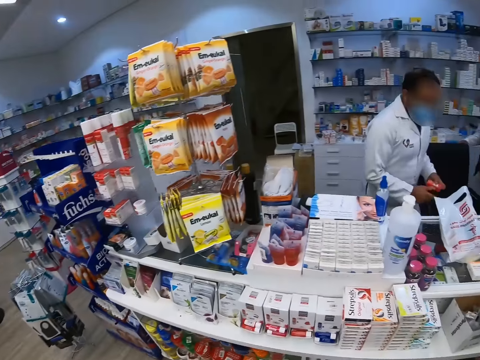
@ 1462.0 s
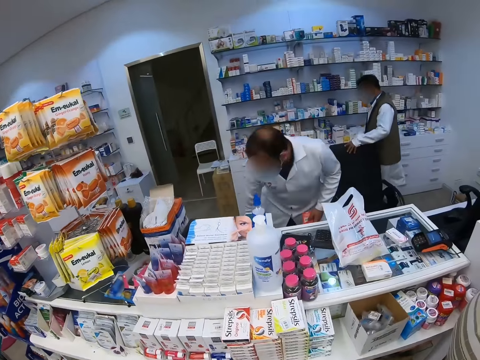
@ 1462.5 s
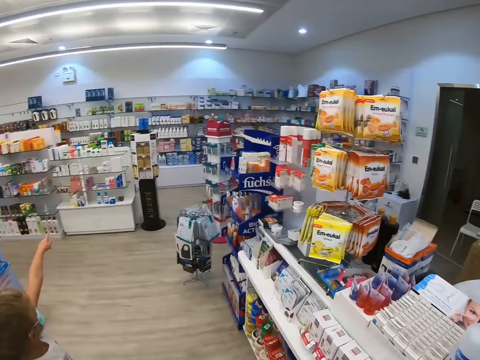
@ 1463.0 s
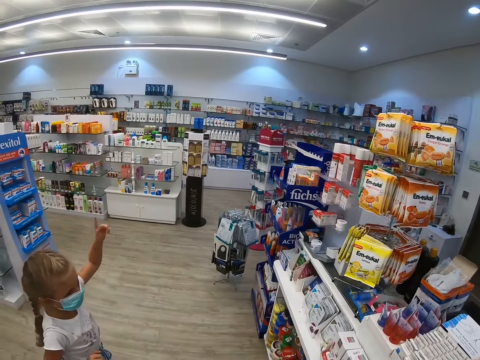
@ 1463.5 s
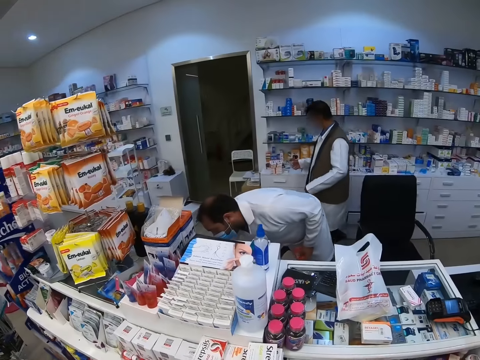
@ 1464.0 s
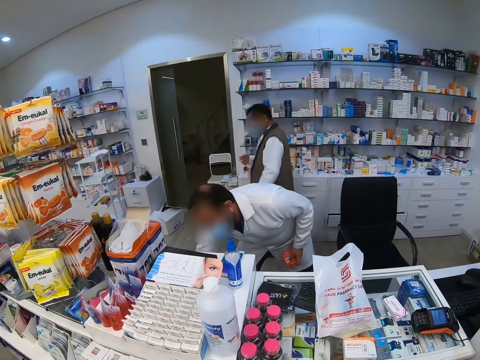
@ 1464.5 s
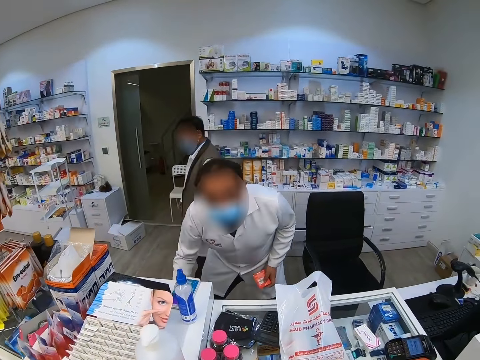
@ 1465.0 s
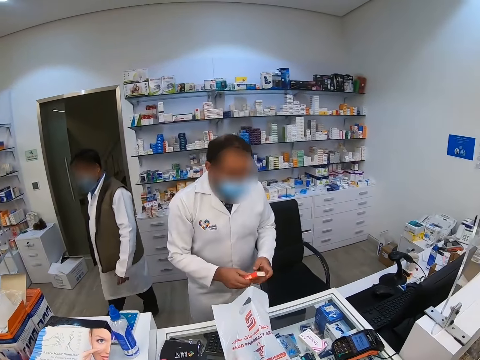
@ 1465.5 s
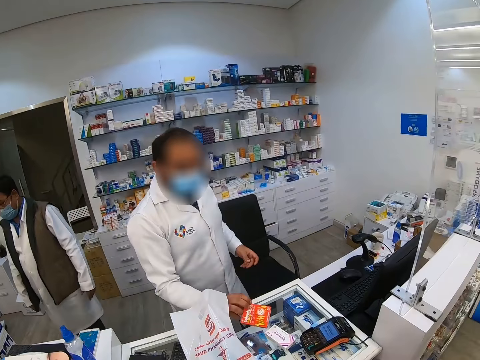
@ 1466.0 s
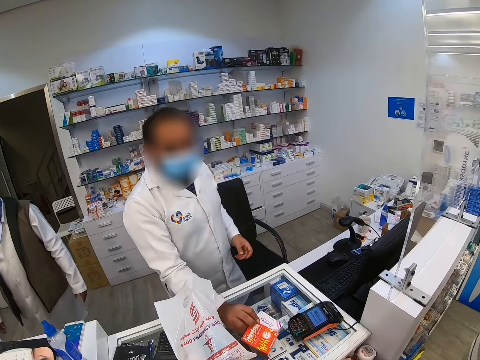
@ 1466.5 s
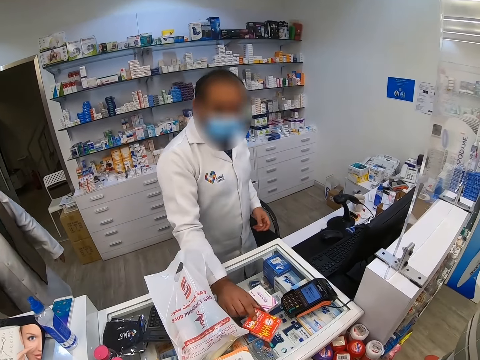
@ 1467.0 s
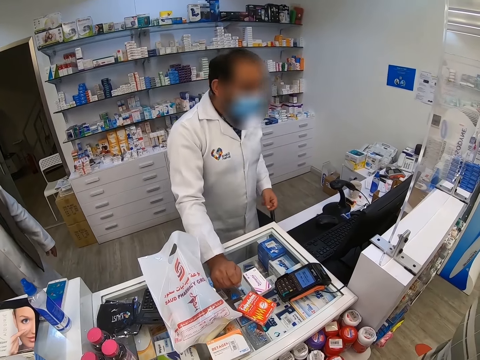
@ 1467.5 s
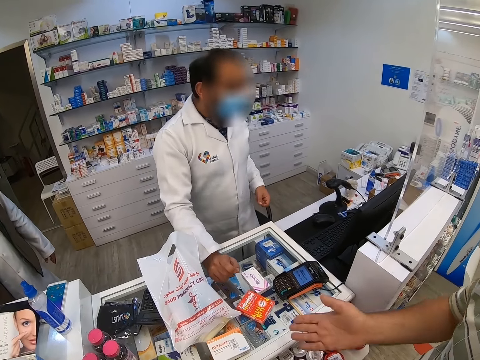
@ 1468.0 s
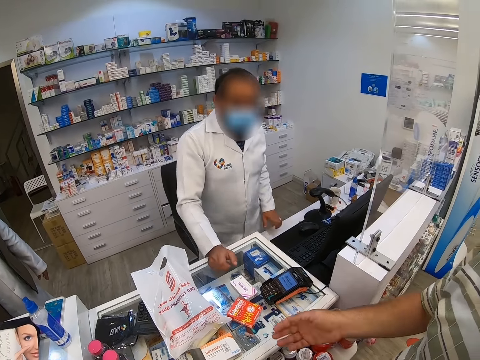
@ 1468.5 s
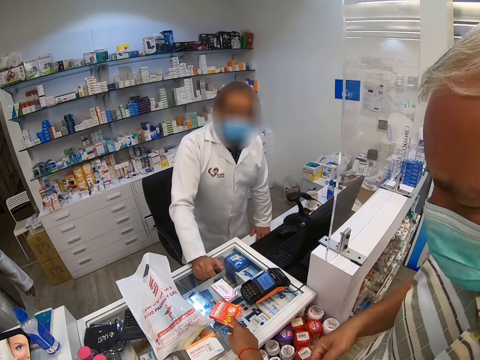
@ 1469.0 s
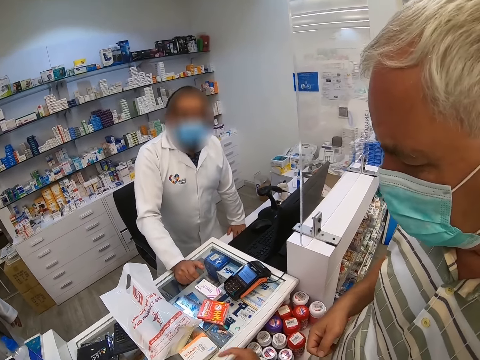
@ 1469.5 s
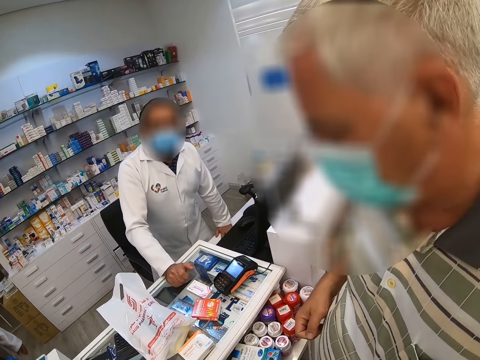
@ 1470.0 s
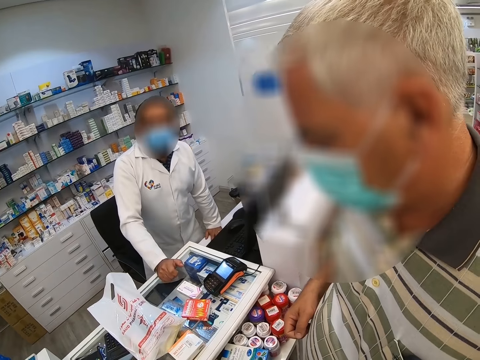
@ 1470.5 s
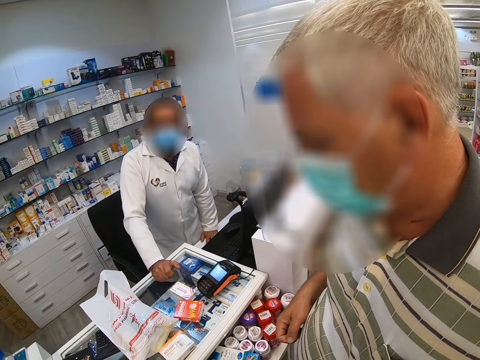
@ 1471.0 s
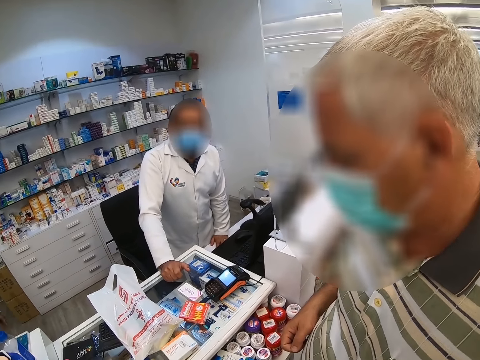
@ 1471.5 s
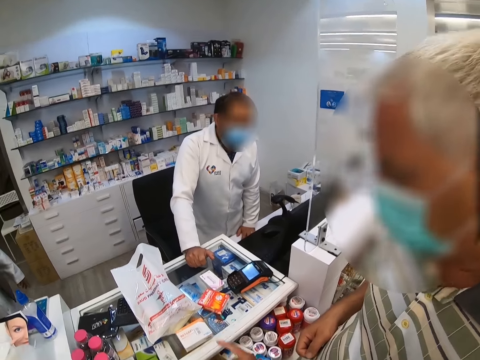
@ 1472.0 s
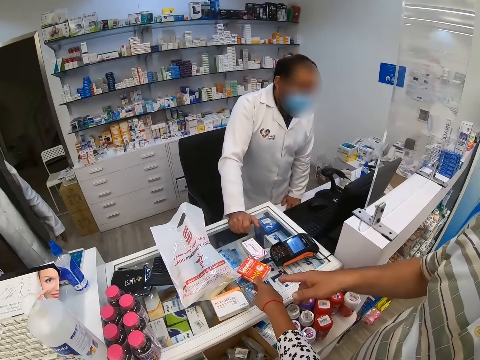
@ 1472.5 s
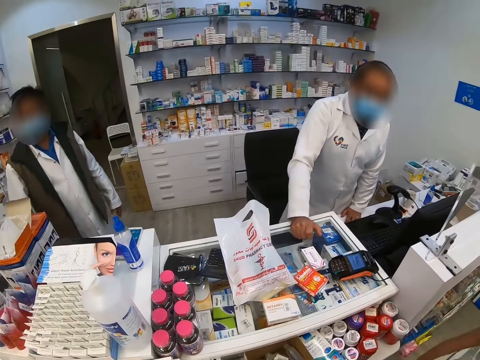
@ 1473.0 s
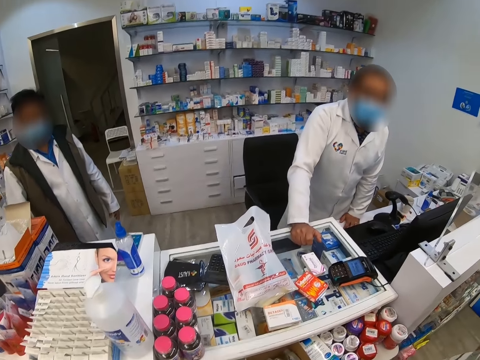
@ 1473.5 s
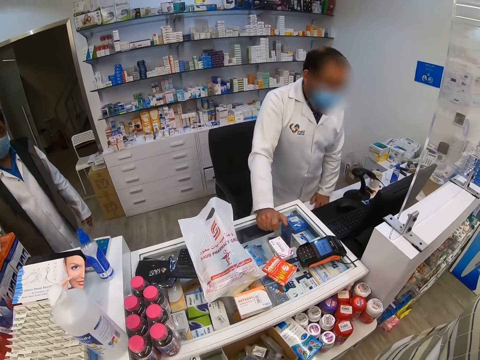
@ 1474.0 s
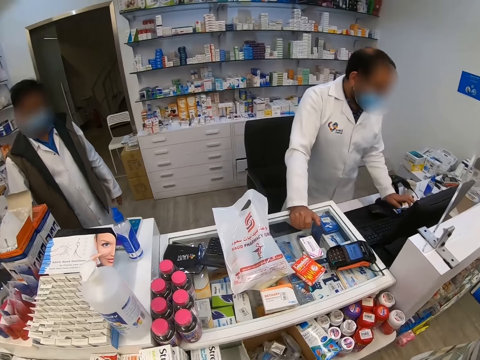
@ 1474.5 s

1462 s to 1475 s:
The camera wearer looks around. The pharmacist holds something and takes a packet of medicines. The pharmacist puts the packet down on the table. A man points at something. The man interacts with the pharmacist. The camera wearer interacts with the man. They demonstrate with the hand.

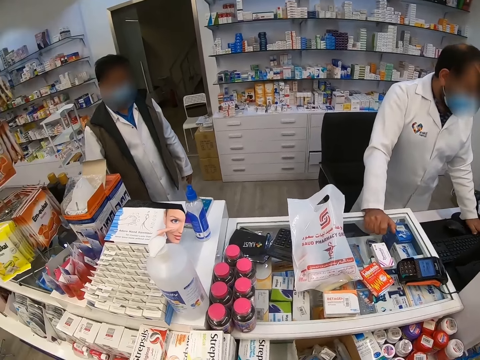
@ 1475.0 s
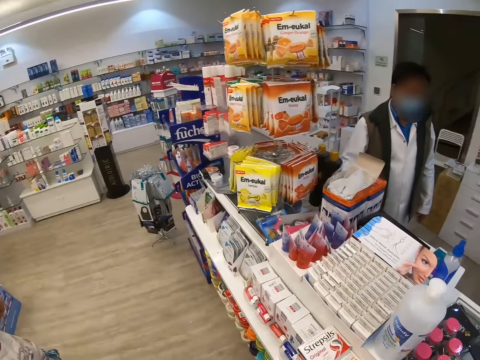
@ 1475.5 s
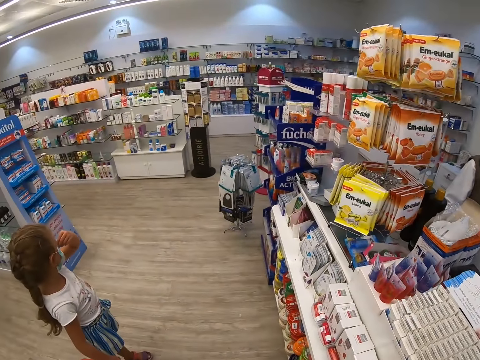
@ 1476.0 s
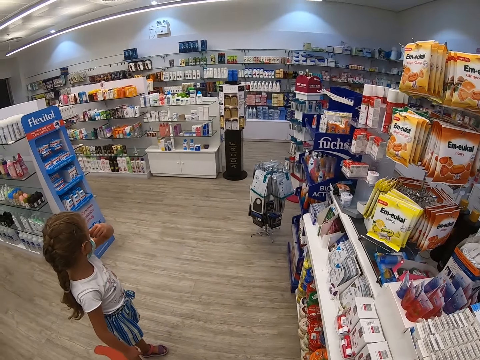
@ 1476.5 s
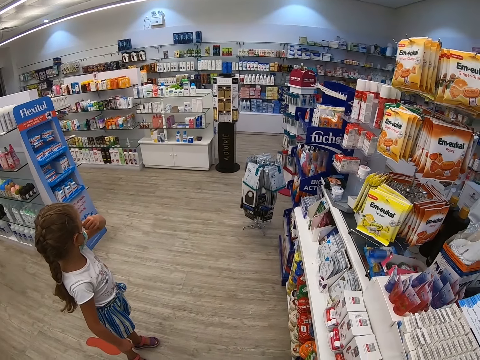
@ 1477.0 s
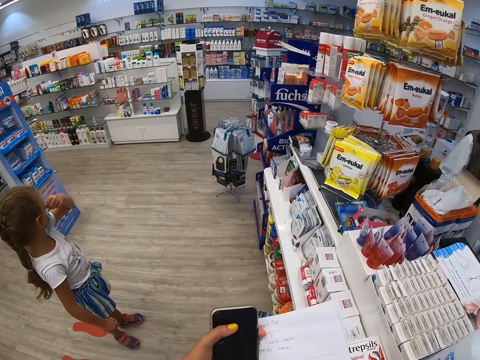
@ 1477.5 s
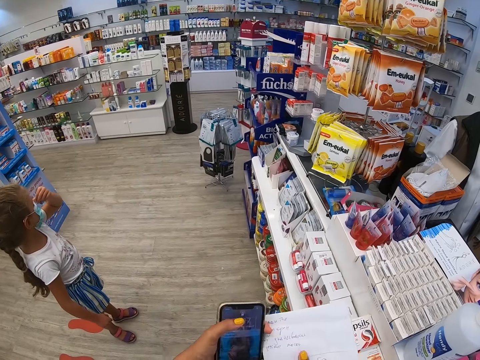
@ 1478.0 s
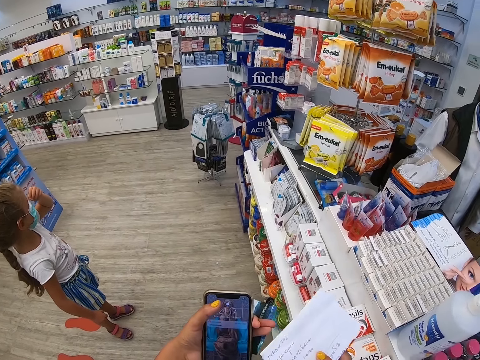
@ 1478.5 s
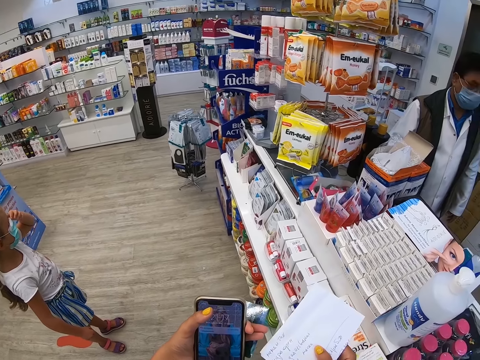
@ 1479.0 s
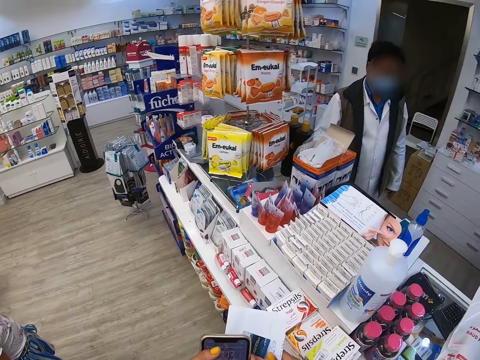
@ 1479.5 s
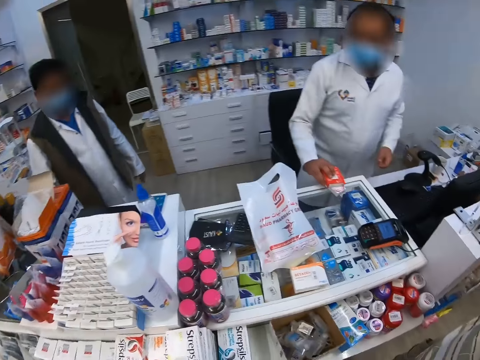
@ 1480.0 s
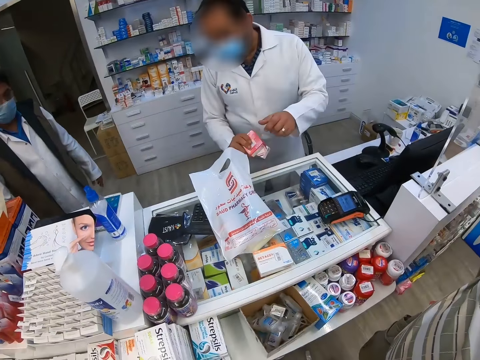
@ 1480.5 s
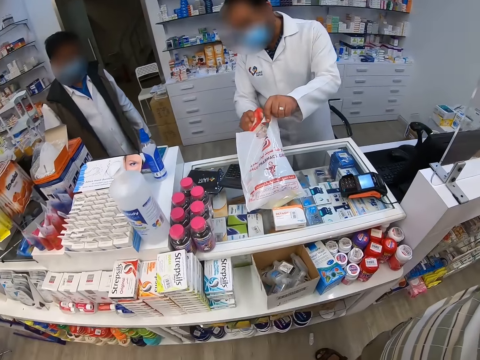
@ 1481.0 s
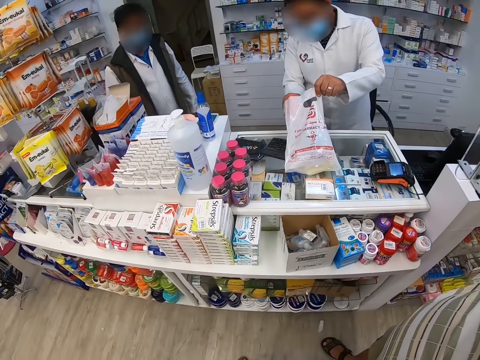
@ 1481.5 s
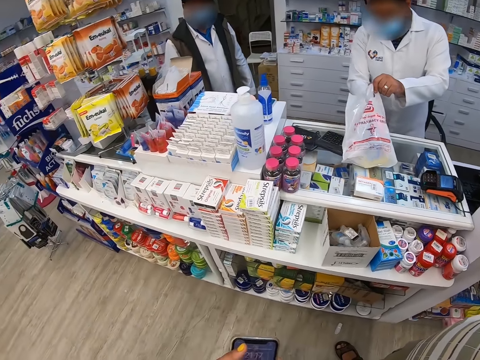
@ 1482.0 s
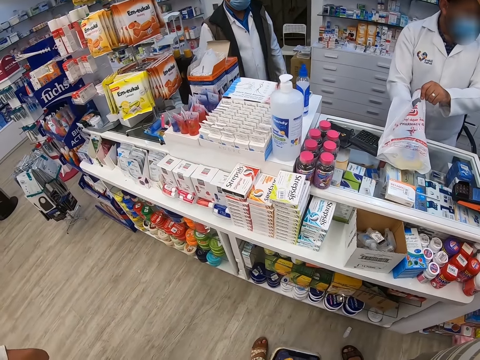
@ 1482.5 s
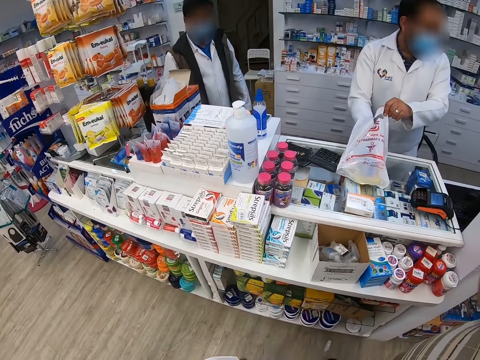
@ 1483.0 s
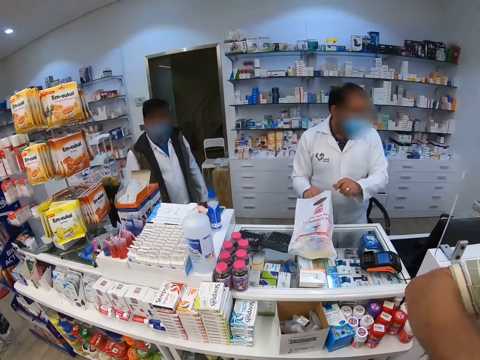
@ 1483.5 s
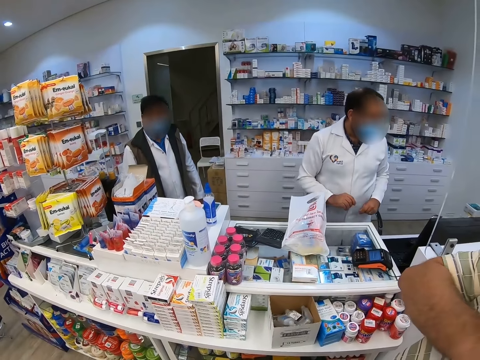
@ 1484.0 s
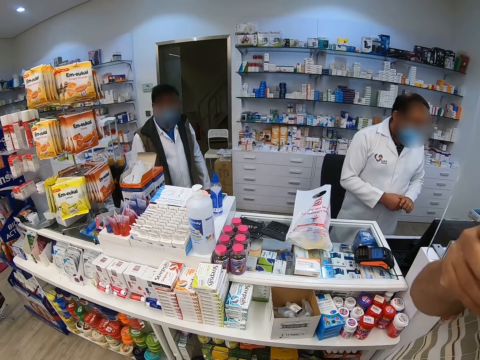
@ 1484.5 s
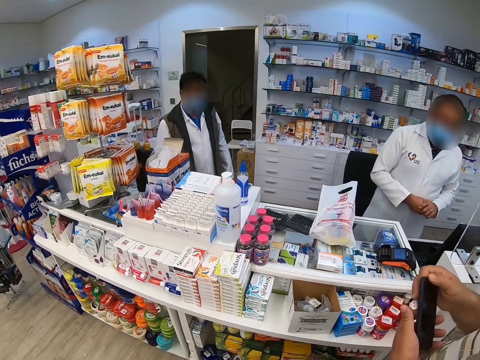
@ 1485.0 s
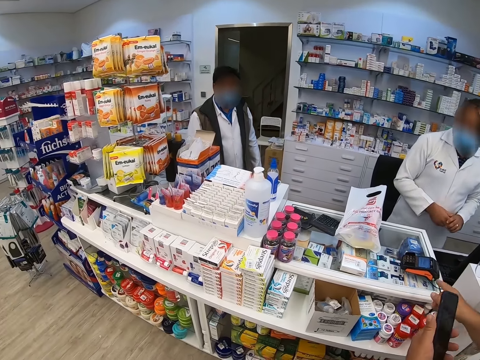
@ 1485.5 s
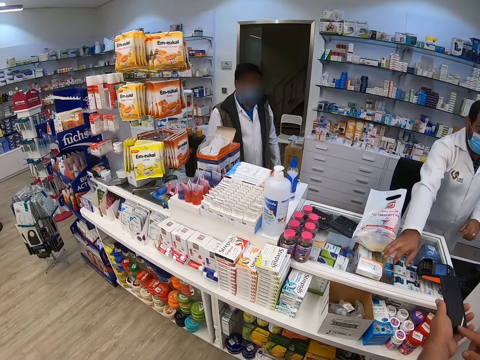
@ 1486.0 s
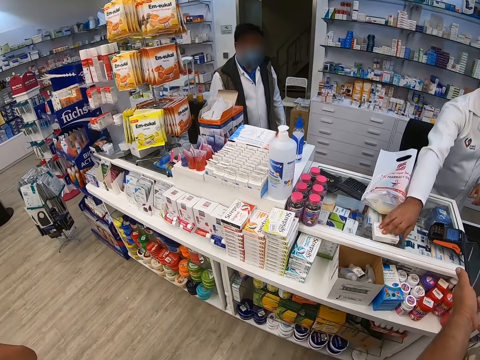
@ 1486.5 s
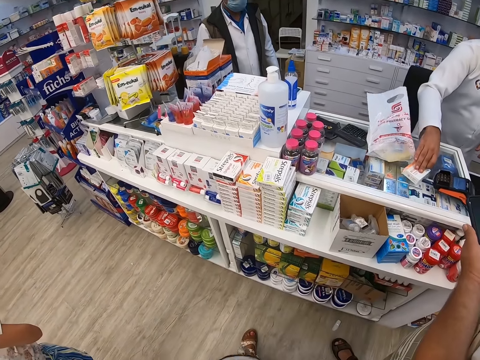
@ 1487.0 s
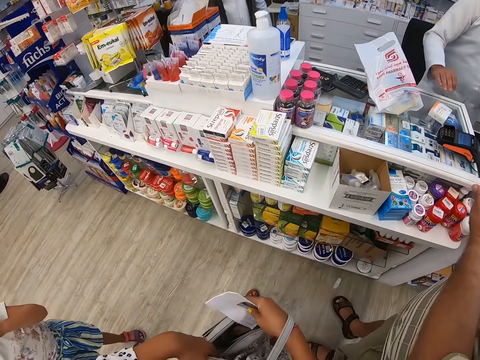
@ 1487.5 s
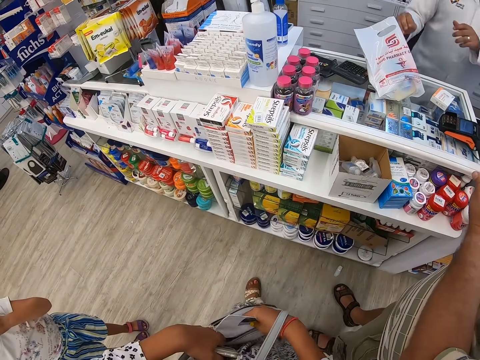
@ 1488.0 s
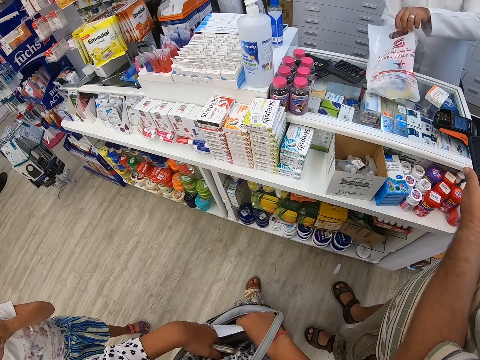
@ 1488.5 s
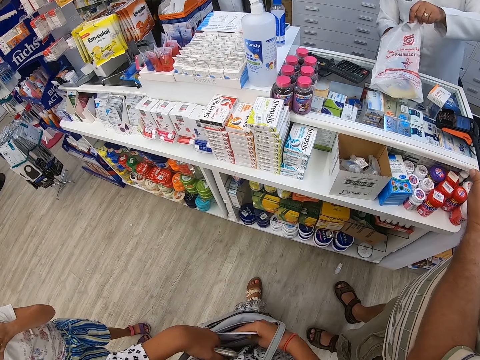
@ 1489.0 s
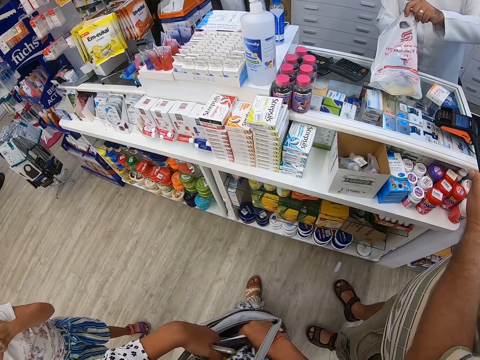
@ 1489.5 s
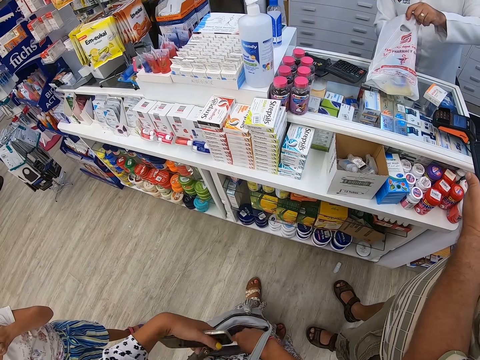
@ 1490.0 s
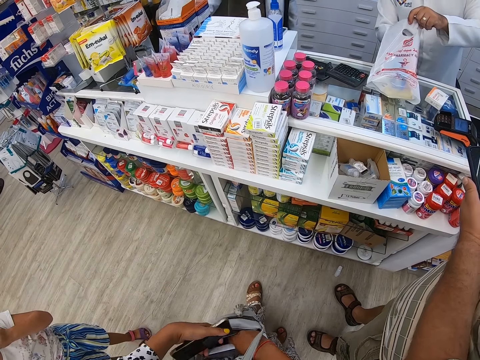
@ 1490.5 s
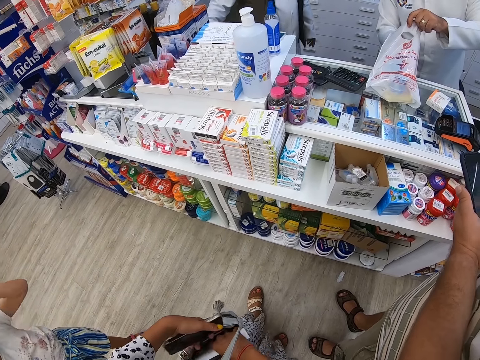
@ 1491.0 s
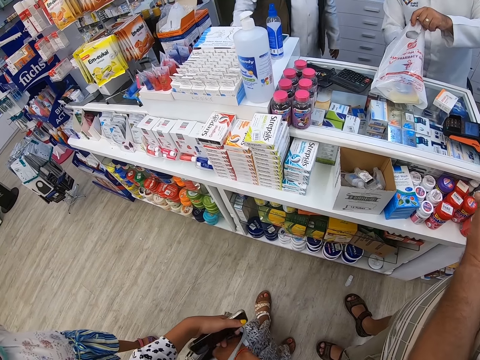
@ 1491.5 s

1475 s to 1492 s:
The camera wearer looks around. She interacts with a girl. She uses the phone. The pharmacist holds something. The pharmacist packs the medicine in a bag or nylon. A man takes out his phone. The pharmacist takes a packet of medicine. The pharmacist goes through the medicine bag. The camera wearer goes through her purse.
